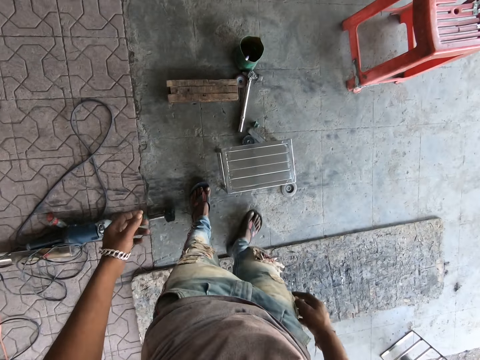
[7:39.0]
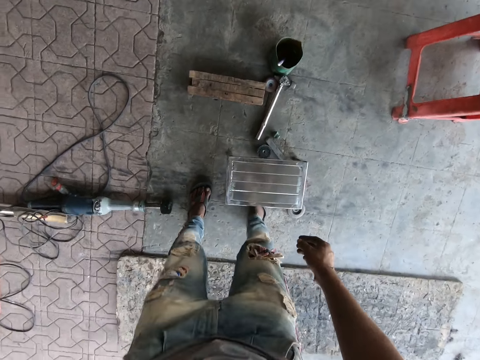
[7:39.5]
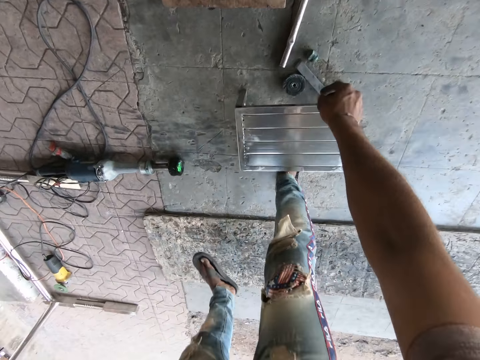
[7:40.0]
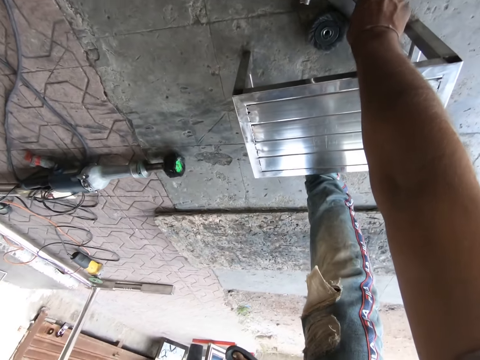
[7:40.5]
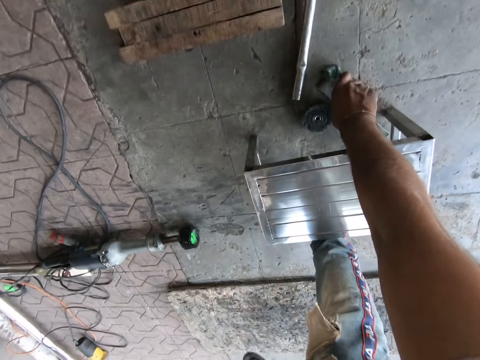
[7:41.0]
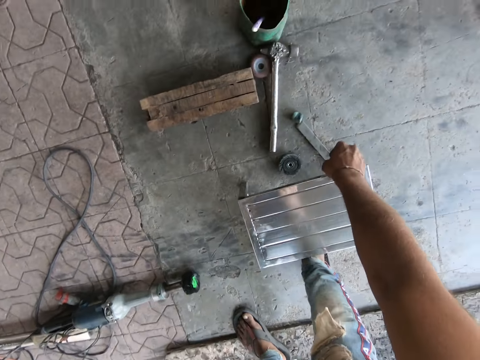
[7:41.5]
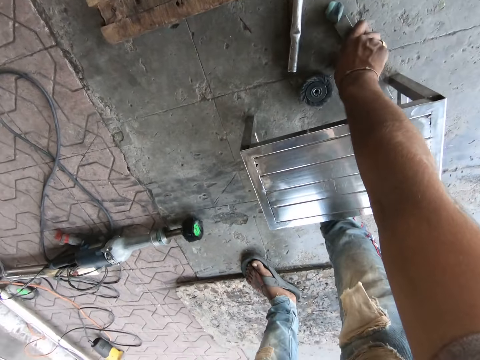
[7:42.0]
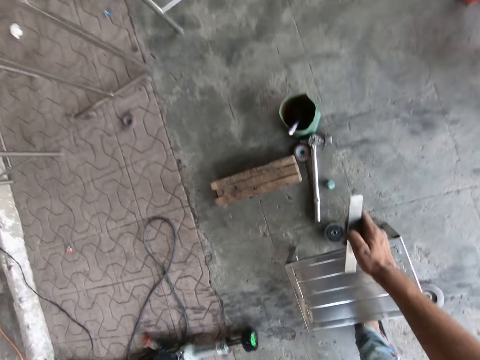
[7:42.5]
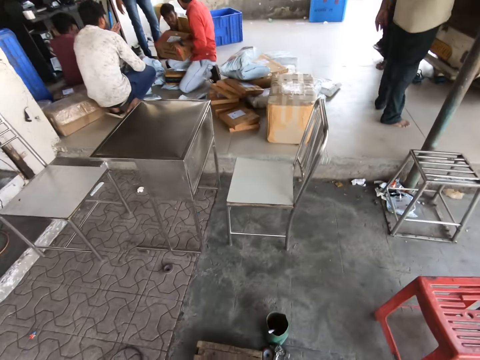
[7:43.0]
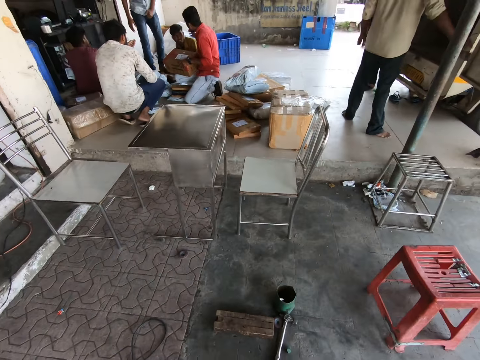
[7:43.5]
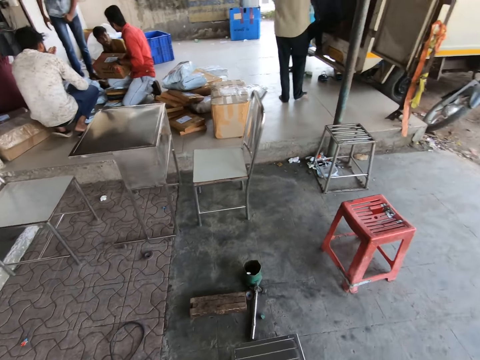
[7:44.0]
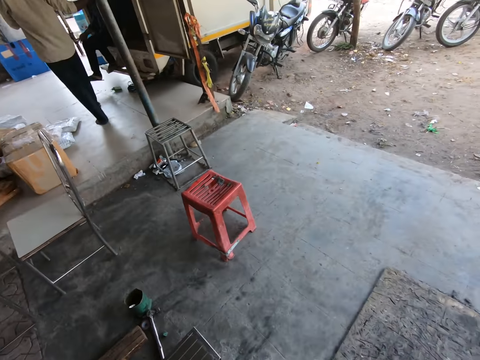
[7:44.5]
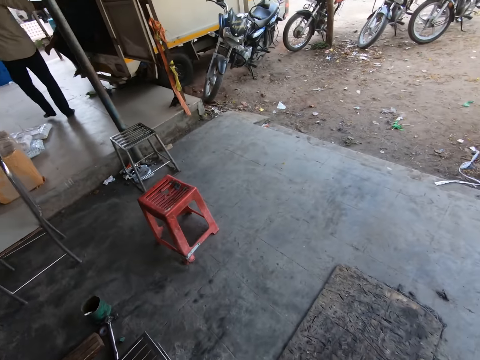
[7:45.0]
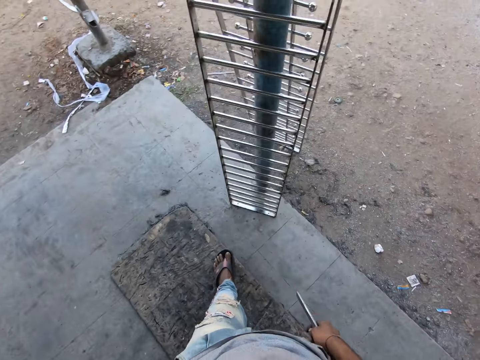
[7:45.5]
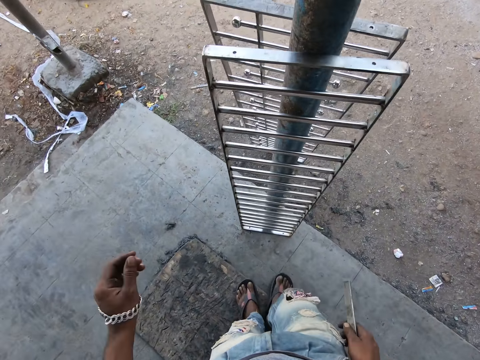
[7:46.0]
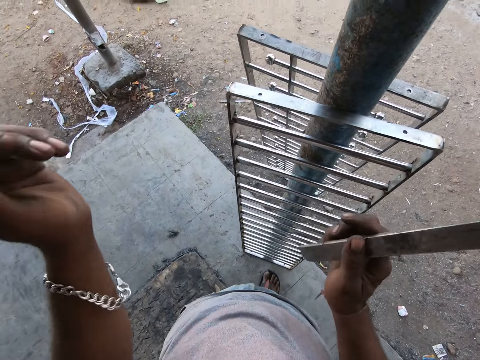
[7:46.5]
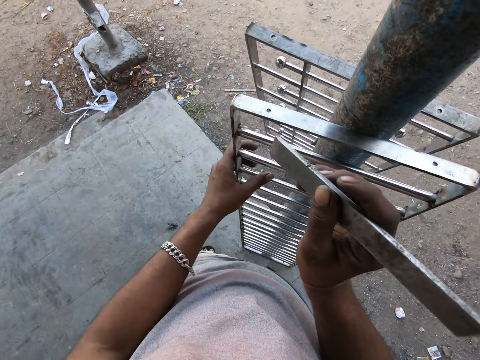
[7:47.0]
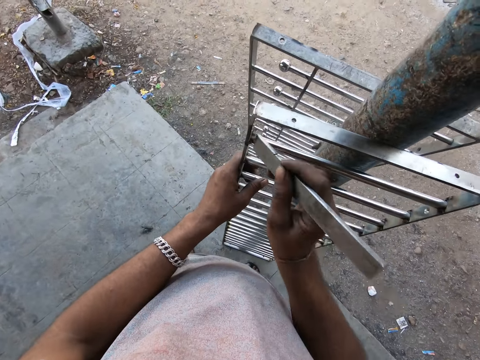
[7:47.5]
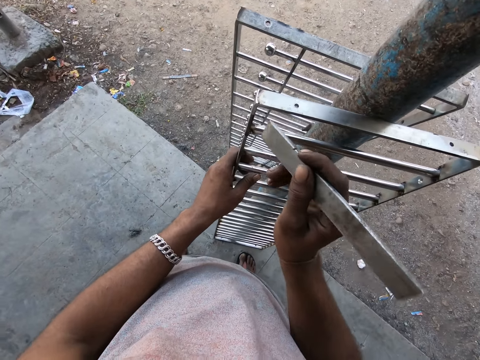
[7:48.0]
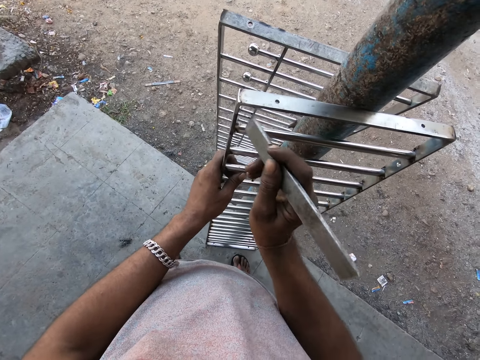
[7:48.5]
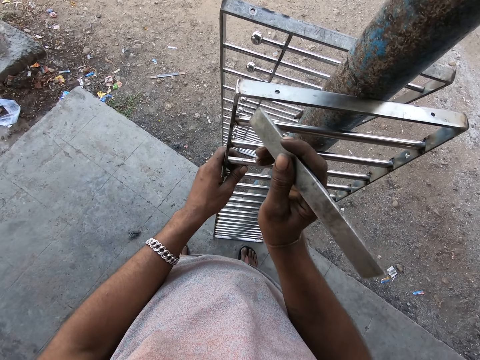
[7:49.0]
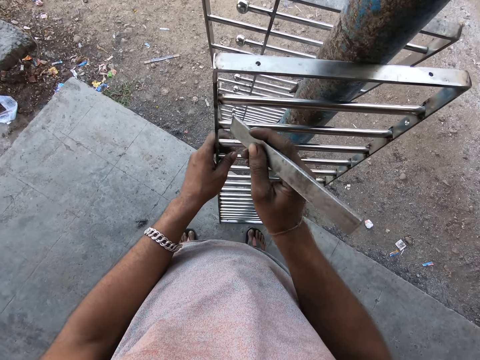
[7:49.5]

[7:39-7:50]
The camera wearer bends downwards. They pick up a cold chisel on the floor. They stand up. A man squats. Another man squats beside a third man. The third man kneels on the floor. A fourth man sits on the floor. A fifth man stands beside the second man. Another man walks around. The third man uses gestures. Another man sits on the truck. The camera wearer turns around. They walk around. They raise a hand upwards. They hold the metal structure. They hit the metal structure with the cold chisel.

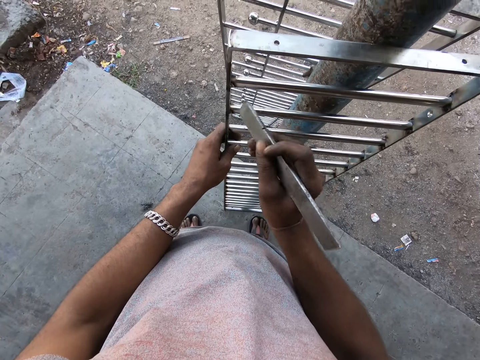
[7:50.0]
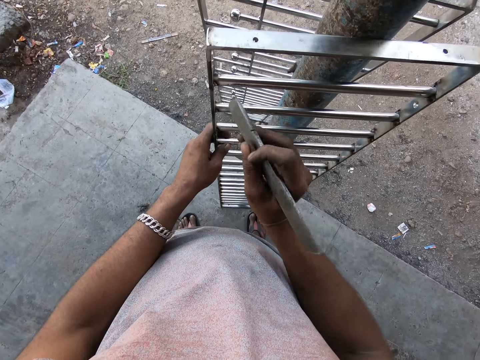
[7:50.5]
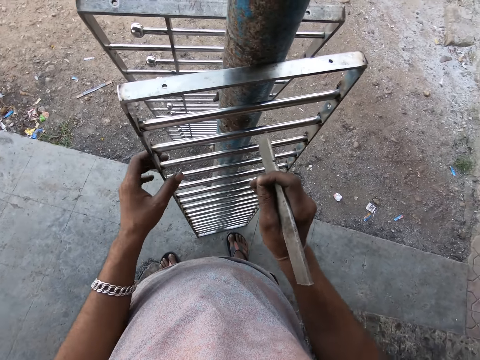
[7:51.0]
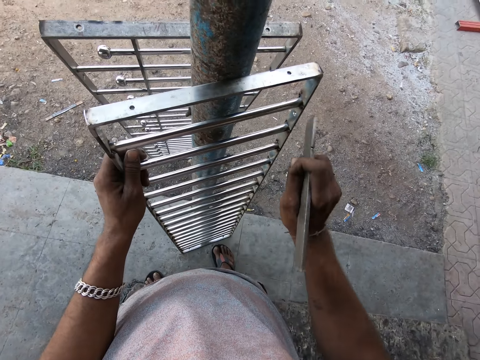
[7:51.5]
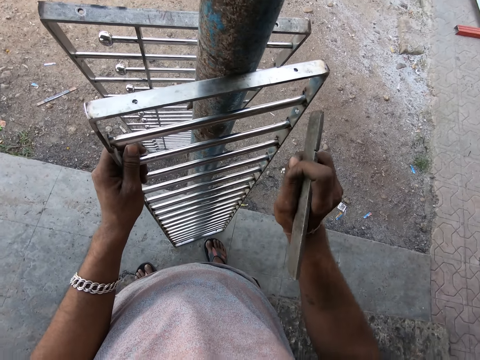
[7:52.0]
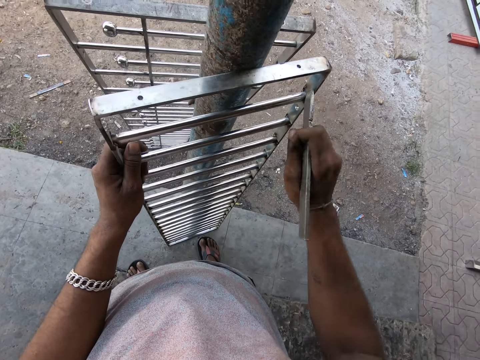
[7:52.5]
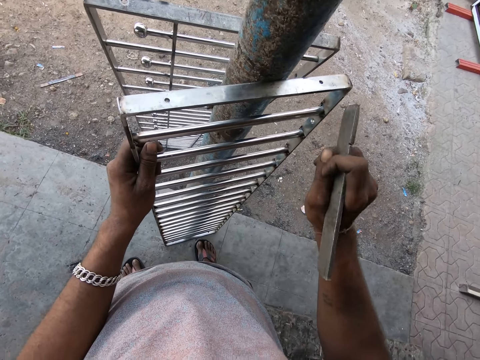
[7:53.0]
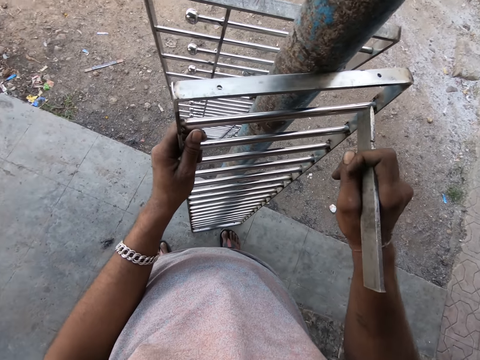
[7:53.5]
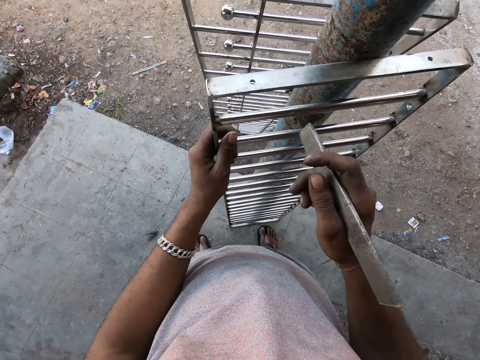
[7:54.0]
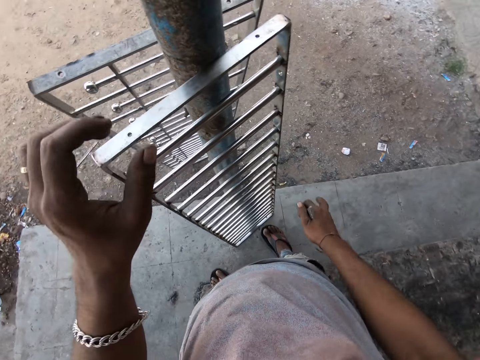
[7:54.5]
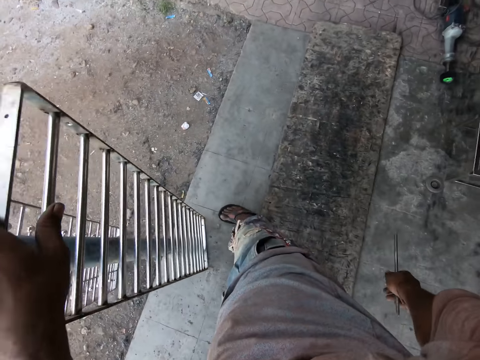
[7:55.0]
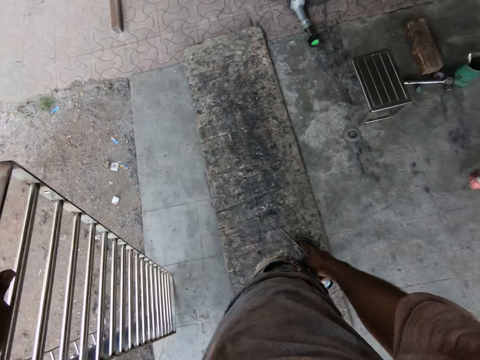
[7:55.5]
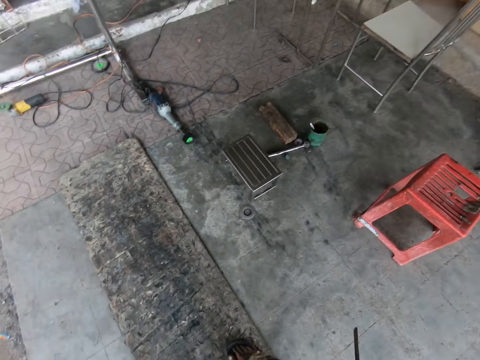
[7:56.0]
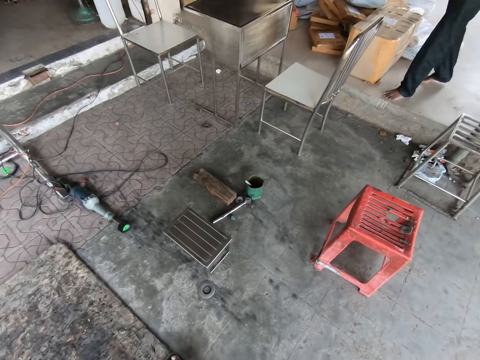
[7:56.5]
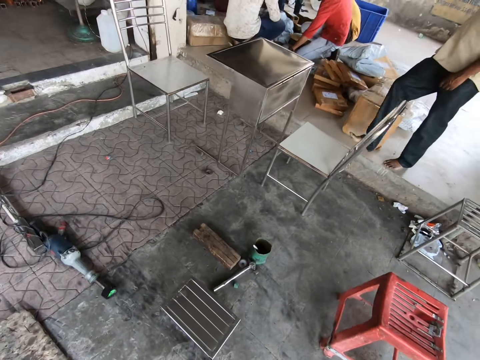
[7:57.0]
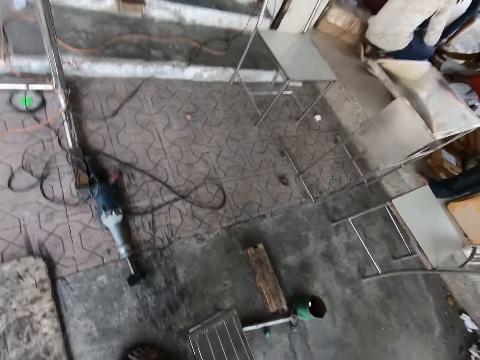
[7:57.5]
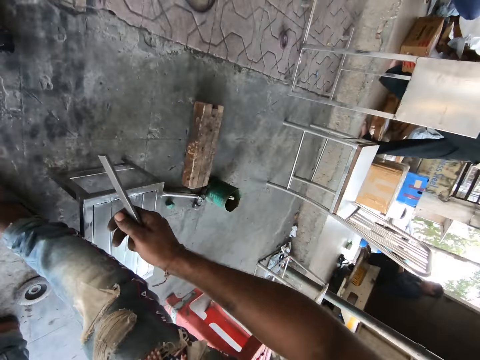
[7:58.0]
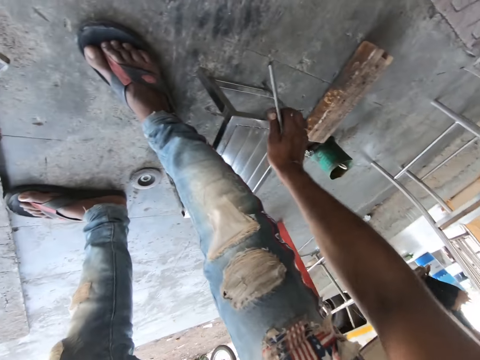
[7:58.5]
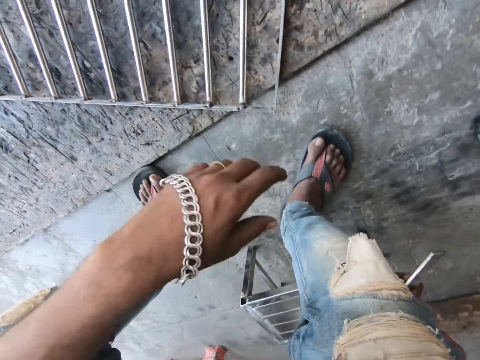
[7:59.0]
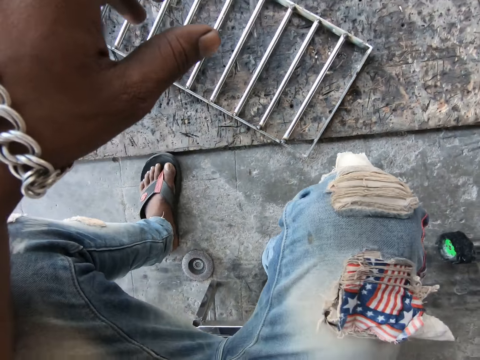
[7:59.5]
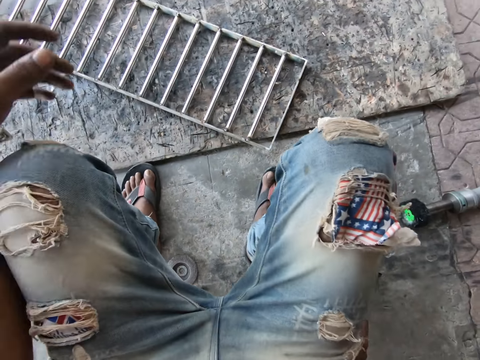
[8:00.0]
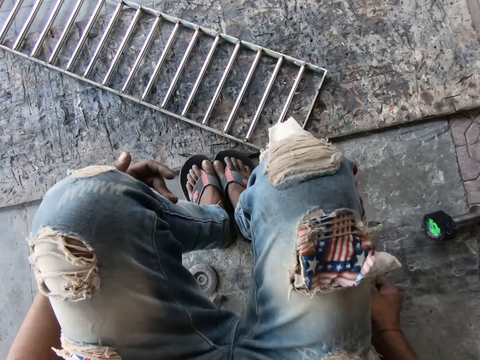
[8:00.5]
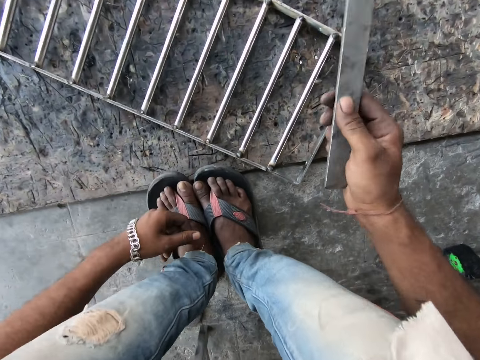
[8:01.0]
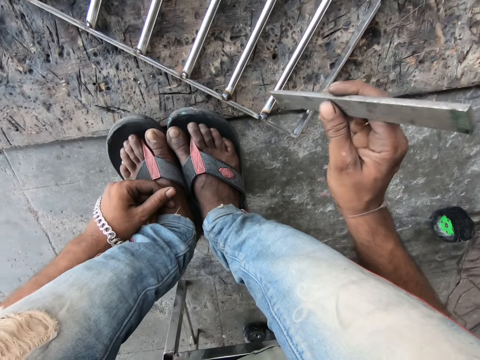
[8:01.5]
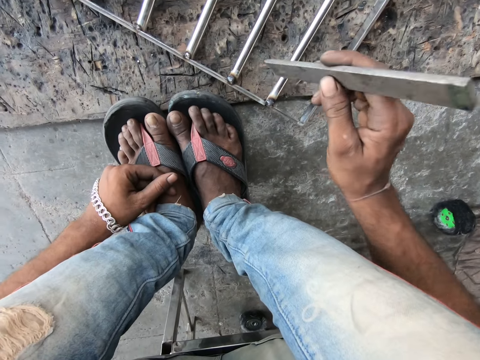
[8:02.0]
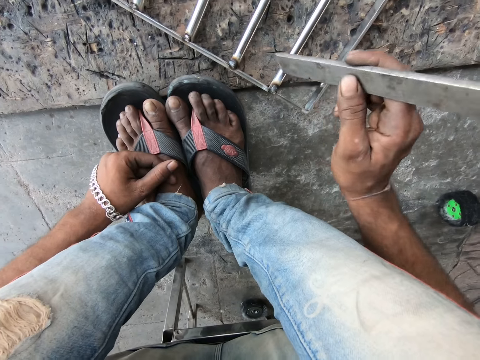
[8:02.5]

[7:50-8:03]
The camera wearer holds the metal structure. He hits the metal structure with a cold chisel. He looks at the metal structure. He turns around. He picks up the metal structure. He carries the metal frame with his left hand. He moves around. He looks around. A man walks around. Another man squats beside a third man. A fourth man squats. The third man kneels on the floor. A fifth man sits on the floor. A sixth man bends downwards. A seventh man sits on the truck. The camera wearer drops the metal frame on the floor. He looks at the floor. He sits on a metal stool. He moves his legs close. He bends downwards. He hits the metal structure with the cold chisel.

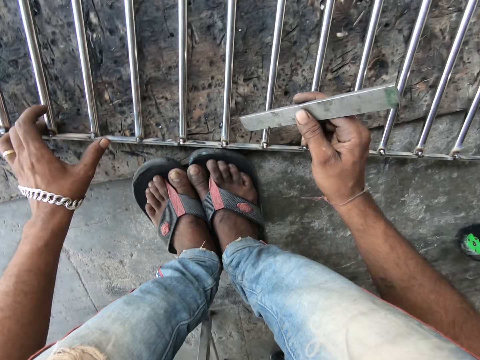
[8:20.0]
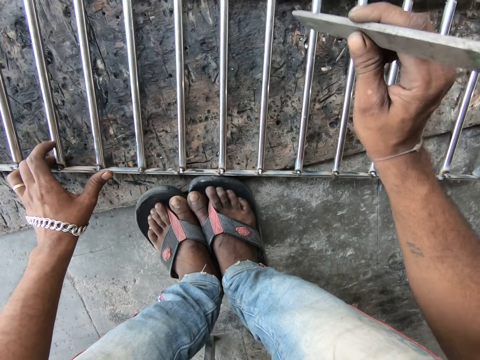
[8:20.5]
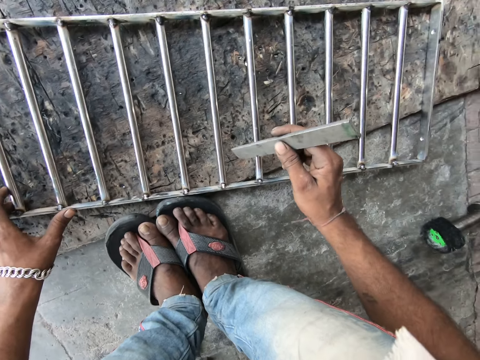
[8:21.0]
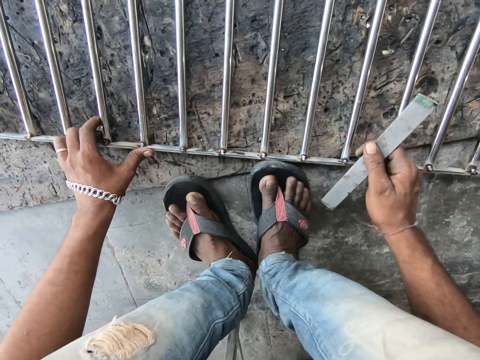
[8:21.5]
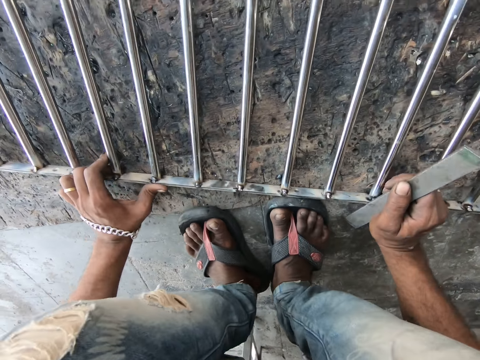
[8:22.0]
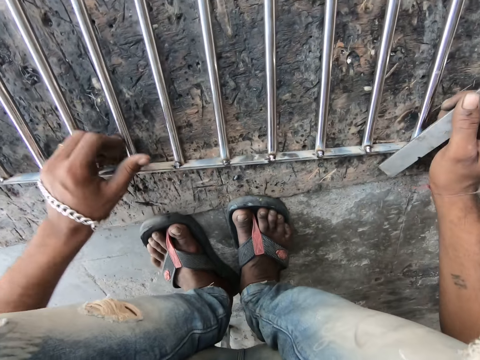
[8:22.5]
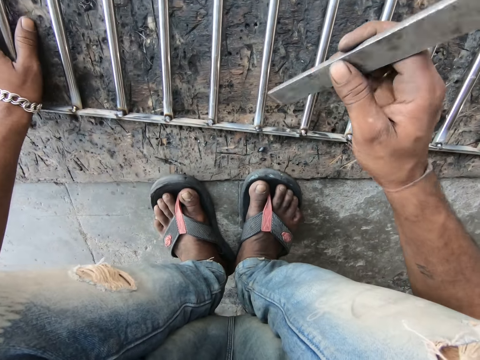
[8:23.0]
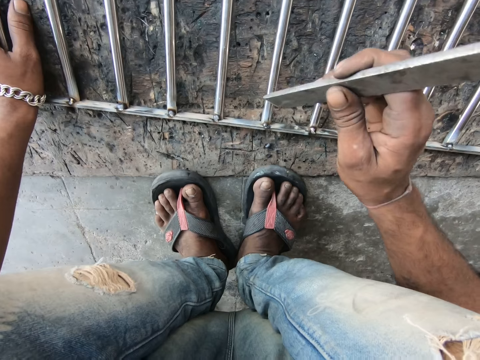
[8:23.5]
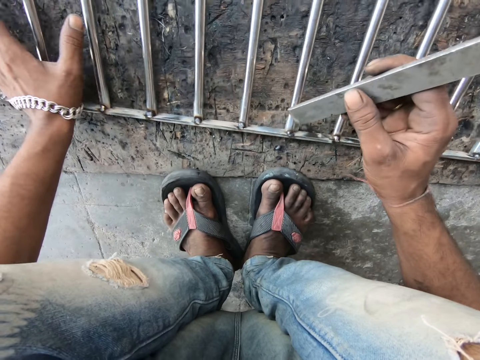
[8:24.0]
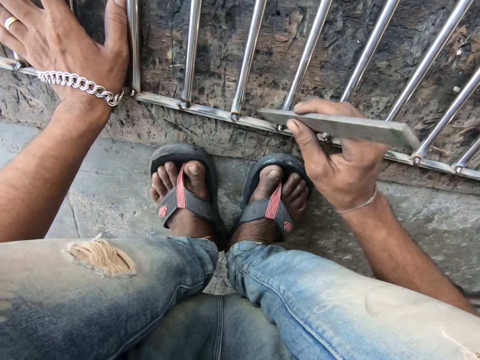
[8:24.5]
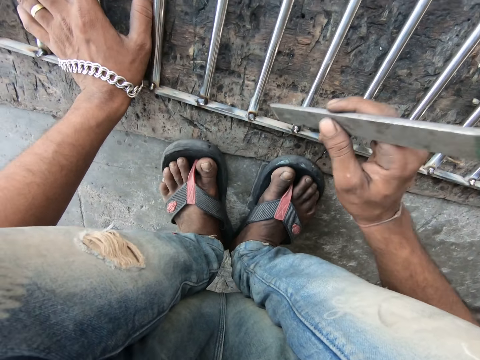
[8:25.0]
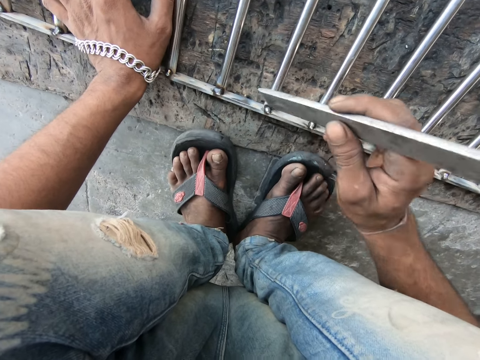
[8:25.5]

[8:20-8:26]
The camera wearer moves a cold chisel over the metal structure. He moves his legs. He drags the metal structure on the ground with his left hand. He holds the metal structure on the ground. He hits the metal structure with the cold chisel. He drags the metal structure on the ground. He hits the metal structure with the cold chisel.
